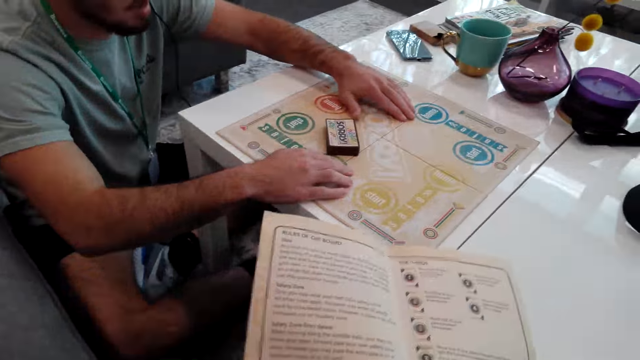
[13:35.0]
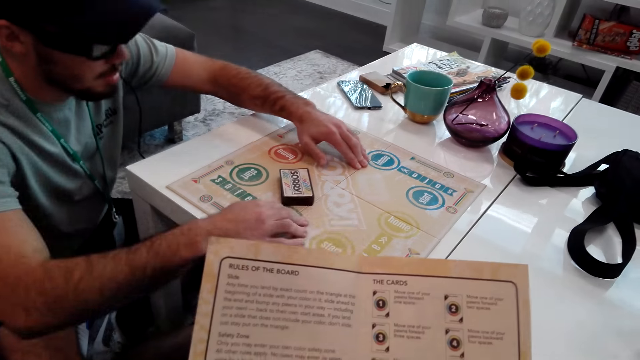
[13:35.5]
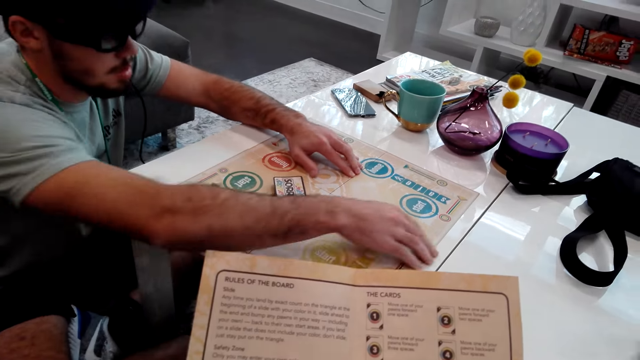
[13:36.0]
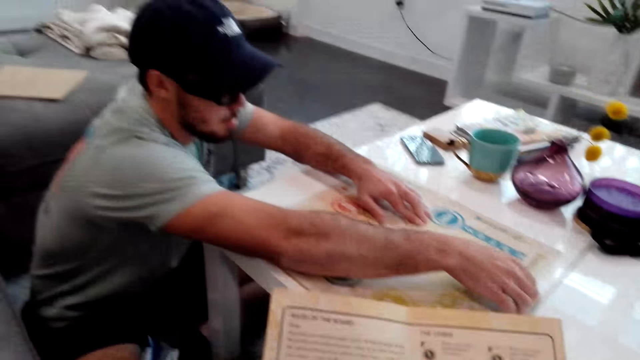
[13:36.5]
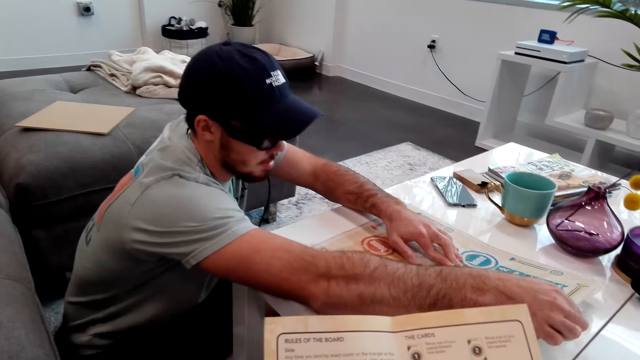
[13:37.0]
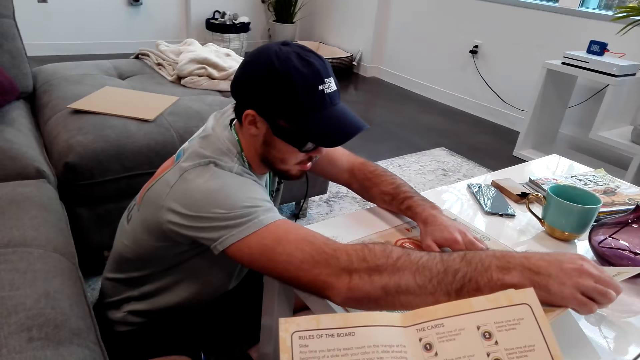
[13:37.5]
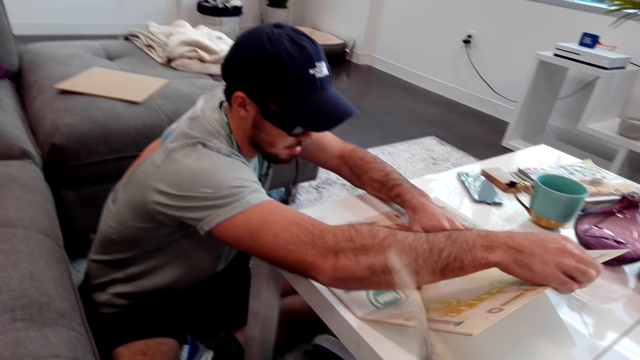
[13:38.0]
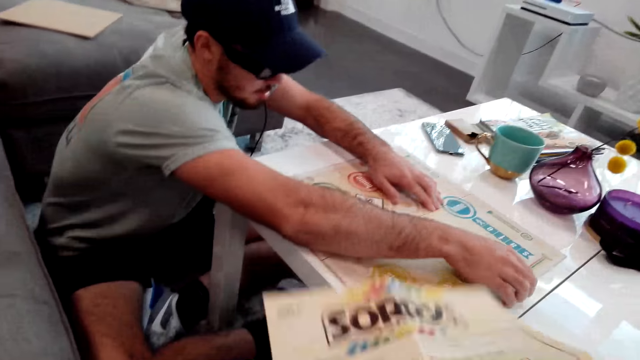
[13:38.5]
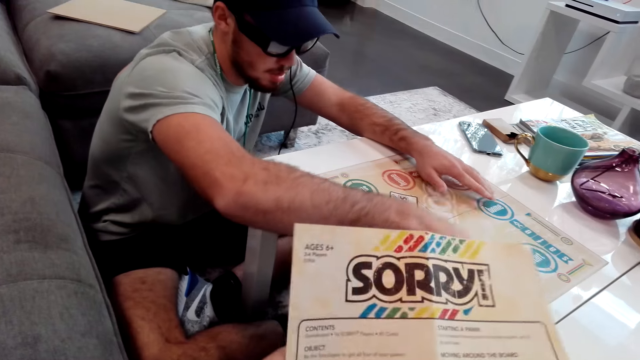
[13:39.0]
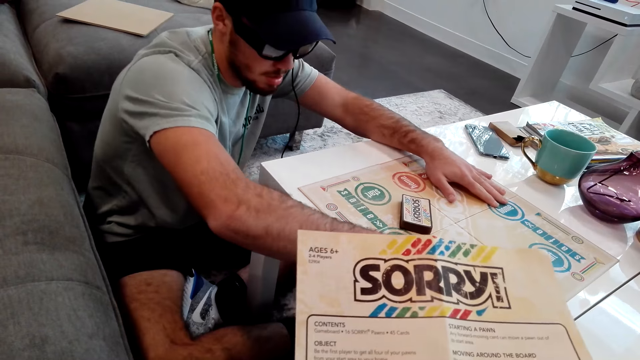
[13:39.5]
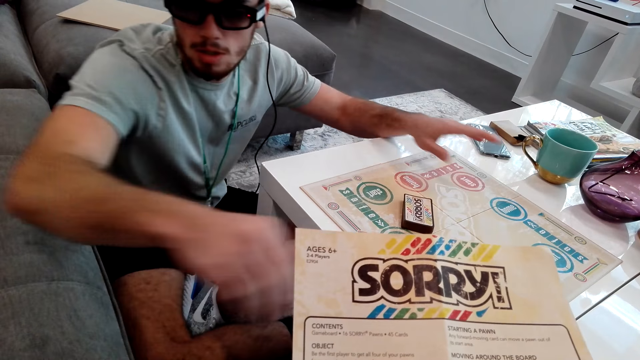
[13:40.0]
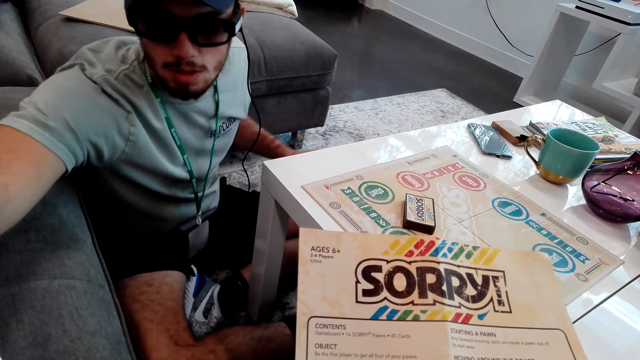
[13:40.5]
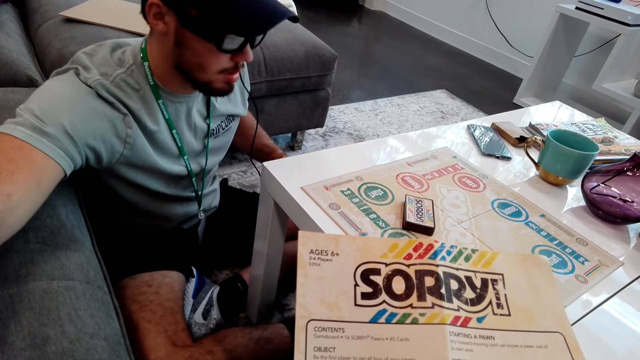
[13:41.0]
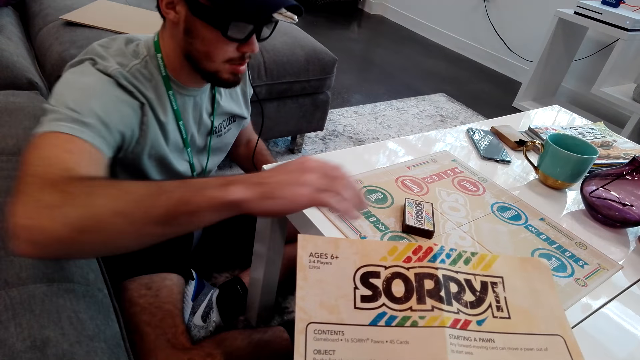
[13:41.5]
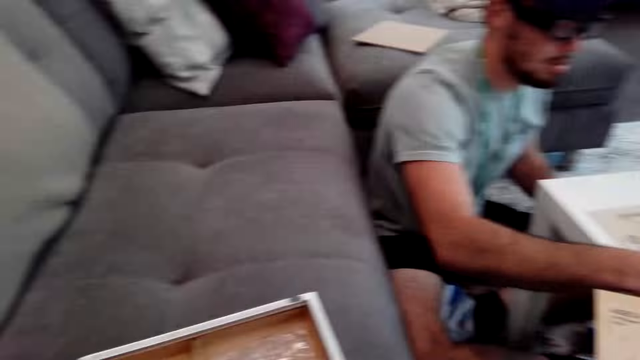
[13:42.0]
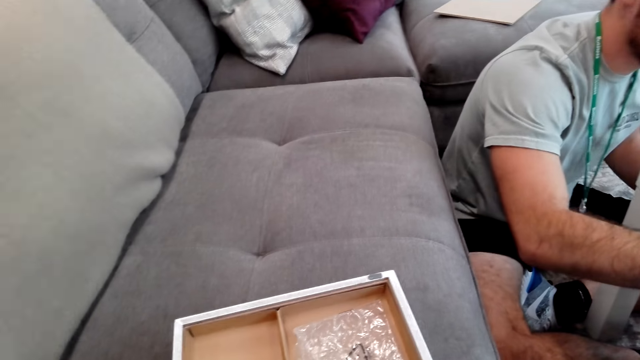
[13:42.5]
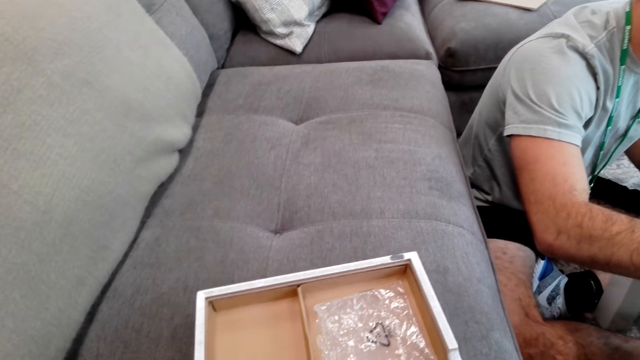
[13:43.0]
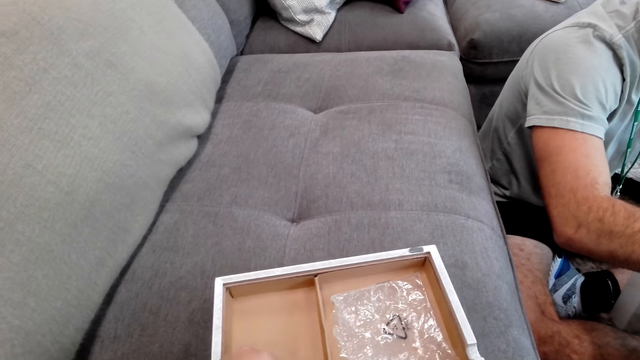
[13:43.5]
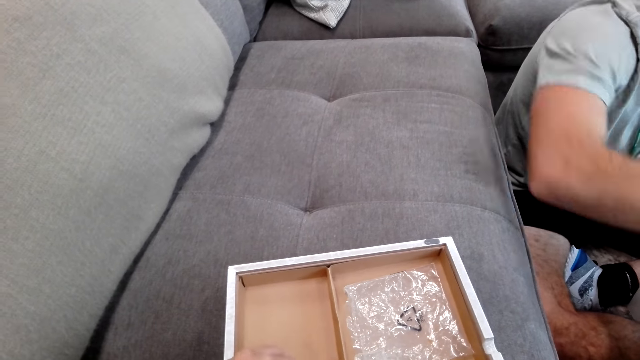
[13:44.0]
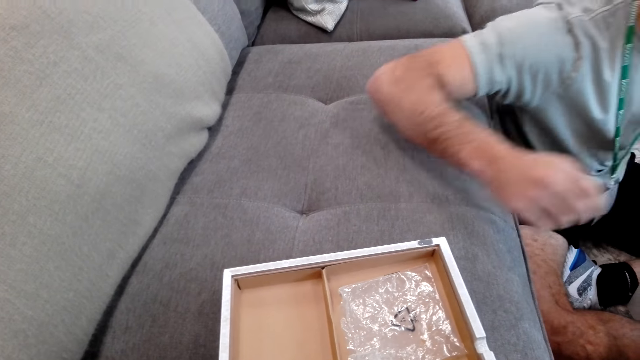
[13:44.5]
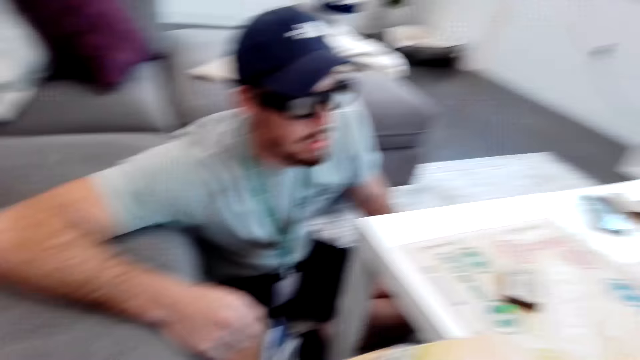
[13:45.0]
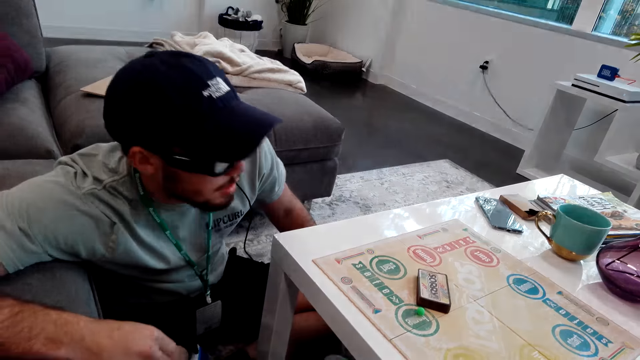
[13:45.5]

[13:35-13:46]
The camera wearer lifts the floor board. They turn around the room.

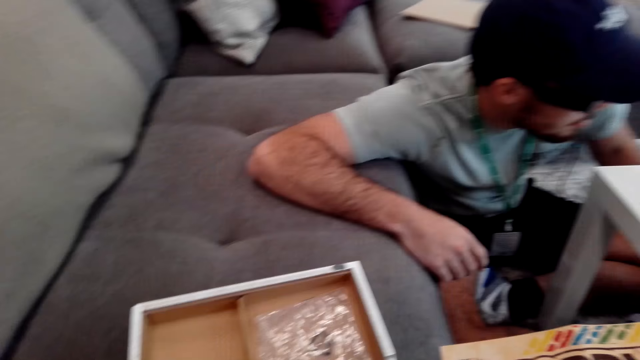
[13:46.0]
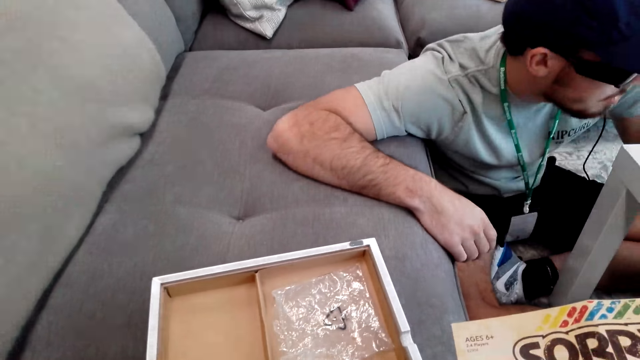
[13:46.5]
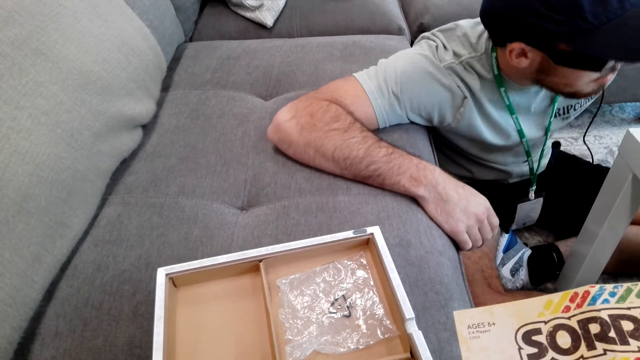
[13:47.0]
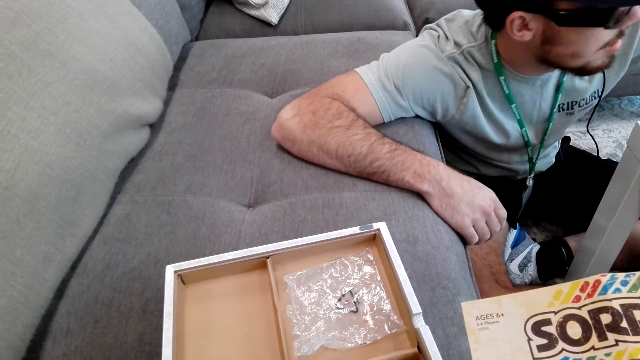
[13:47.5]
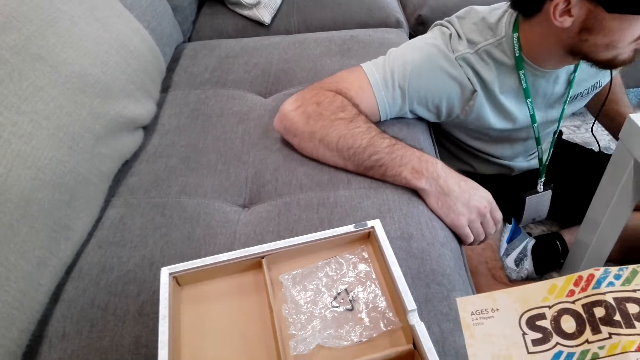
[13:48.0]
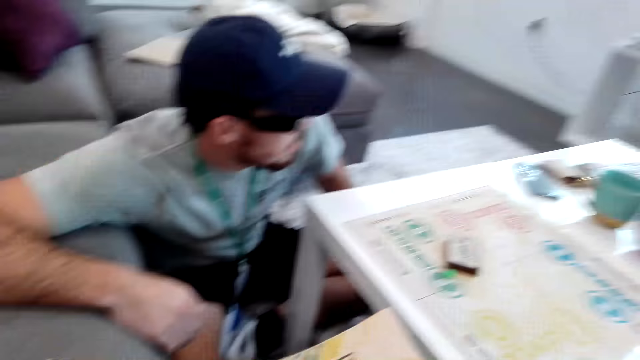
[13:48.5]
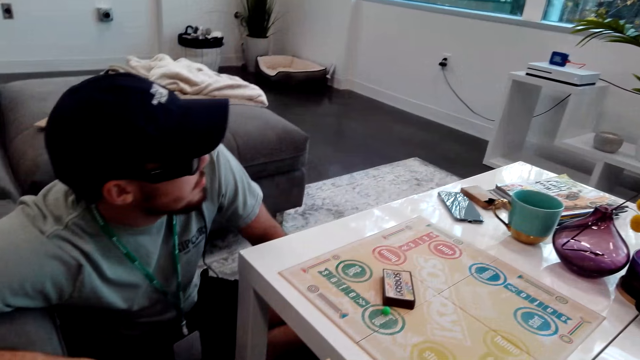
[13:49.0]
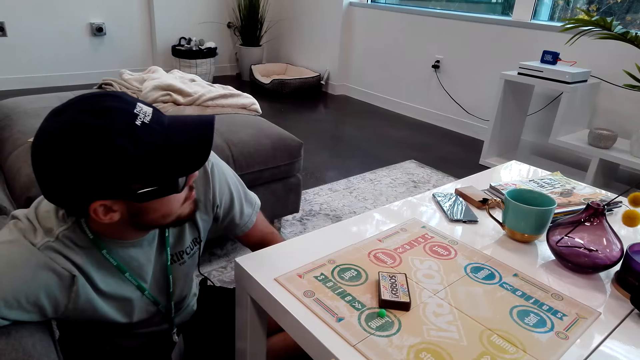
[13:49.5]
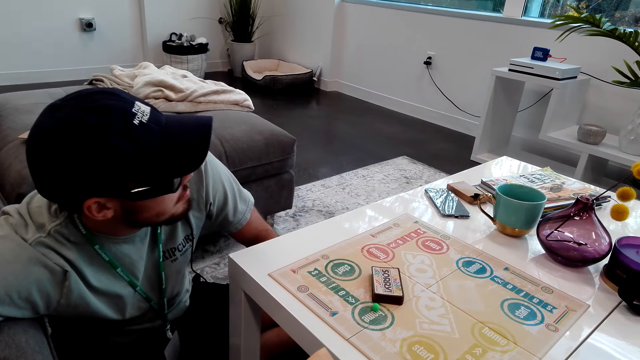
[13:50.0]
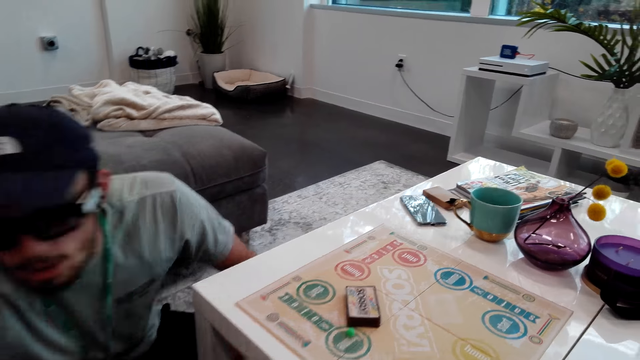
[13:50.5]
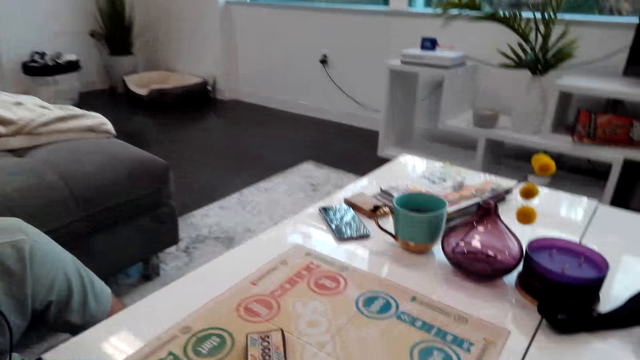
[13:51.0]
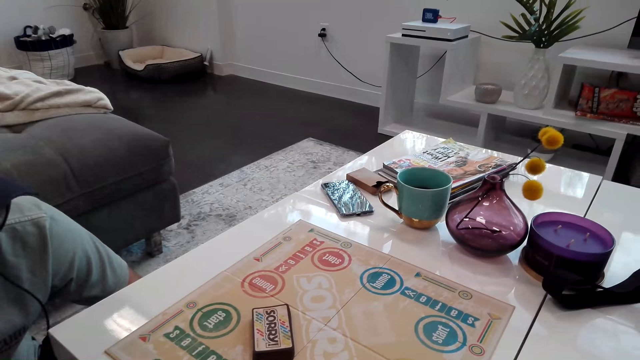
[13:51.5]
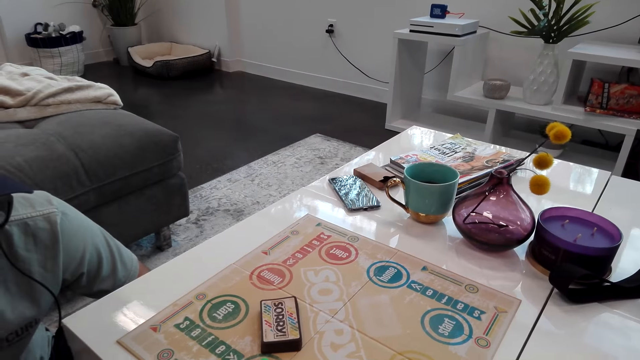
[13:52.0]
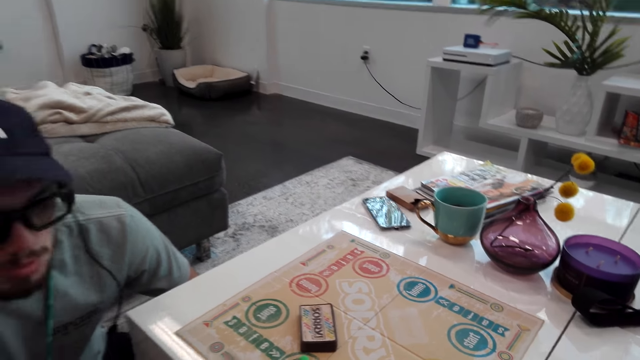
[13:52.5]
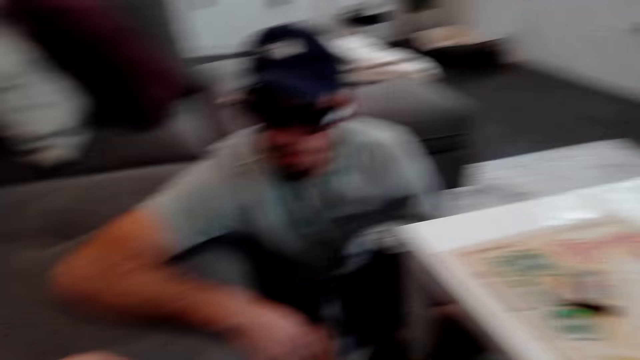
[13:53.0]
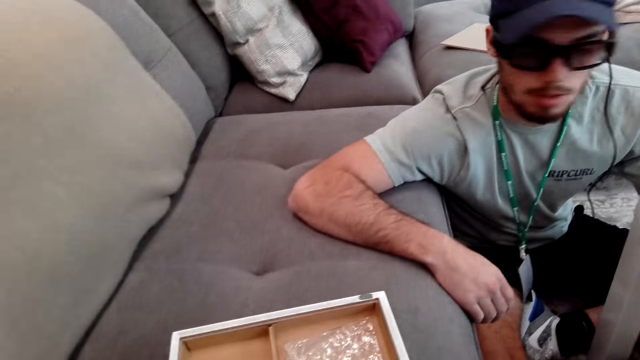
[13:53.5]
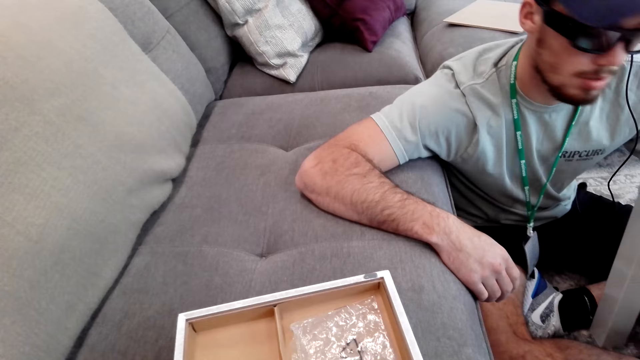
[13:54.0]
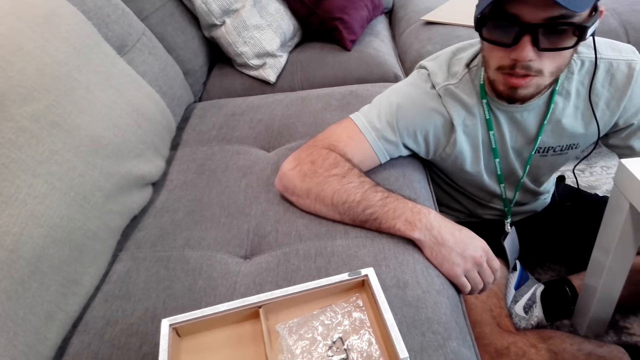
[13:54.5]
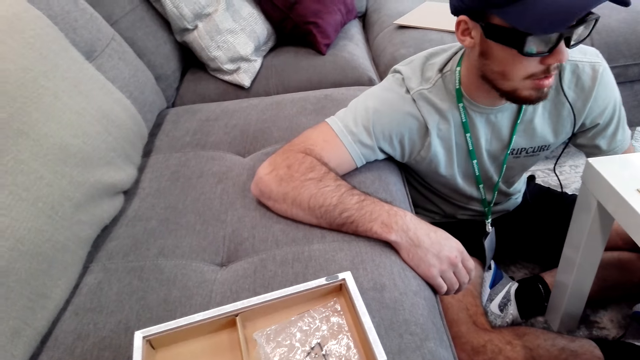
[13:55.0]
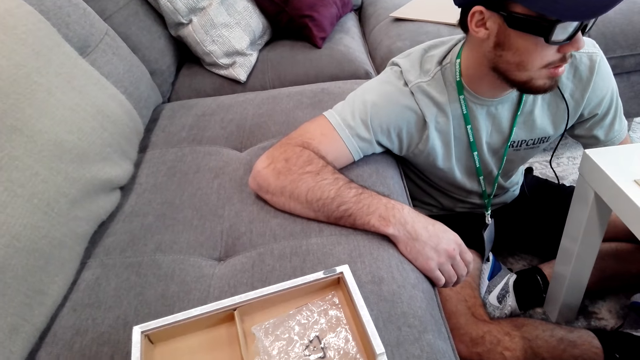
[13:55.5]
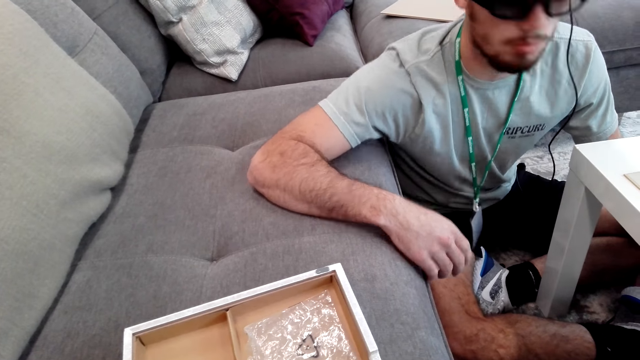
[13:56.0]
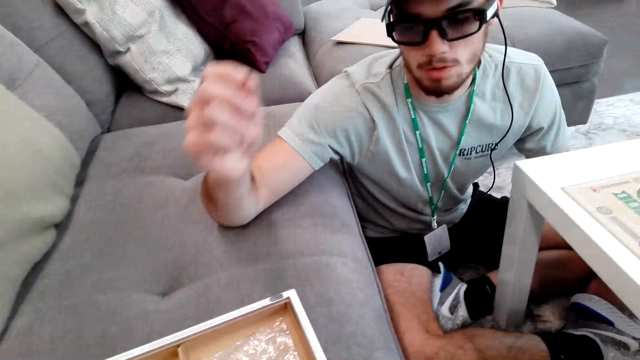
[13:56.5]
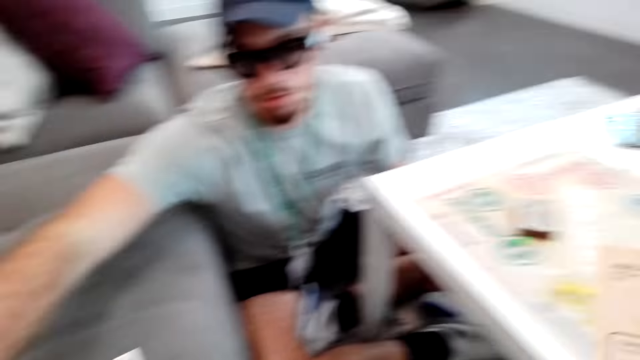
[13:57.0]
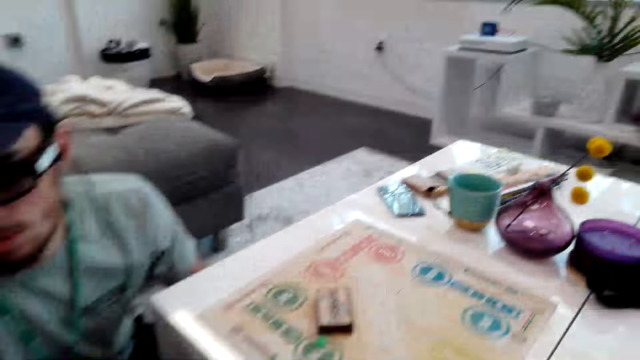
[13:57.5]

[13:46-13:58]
A man arranges the gaming board. The camera wearer talks to the man.
